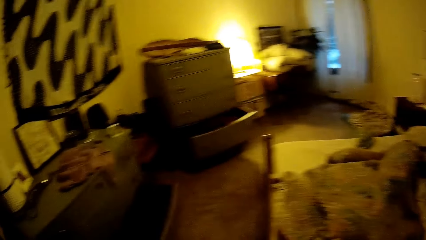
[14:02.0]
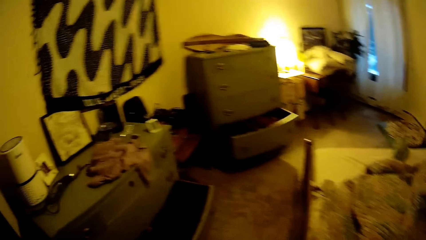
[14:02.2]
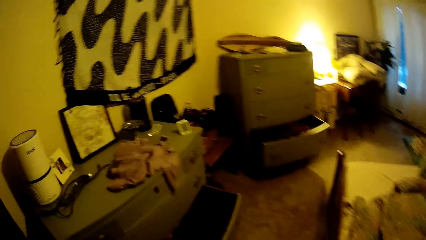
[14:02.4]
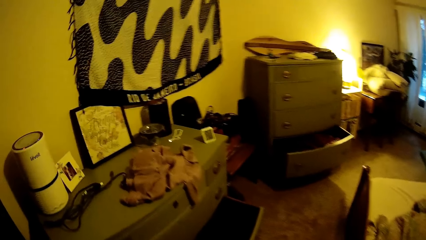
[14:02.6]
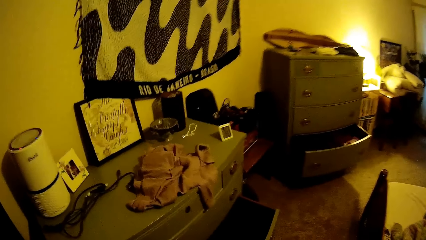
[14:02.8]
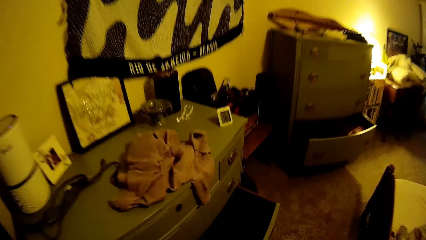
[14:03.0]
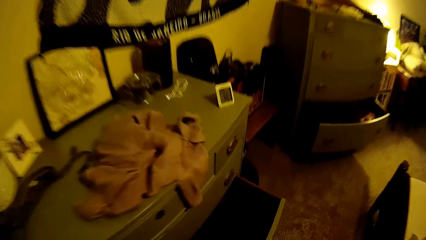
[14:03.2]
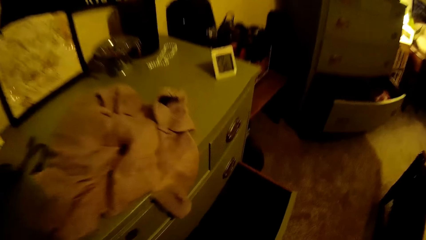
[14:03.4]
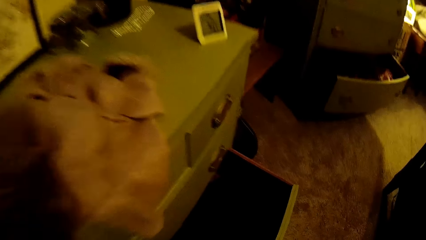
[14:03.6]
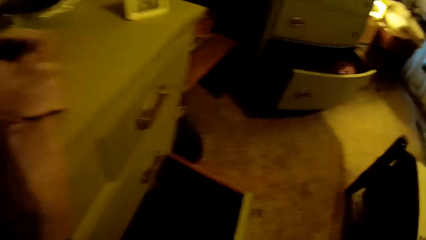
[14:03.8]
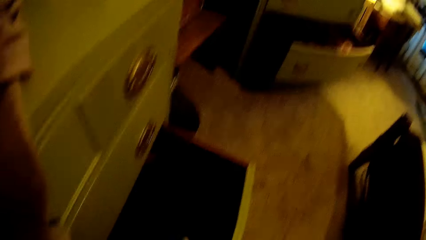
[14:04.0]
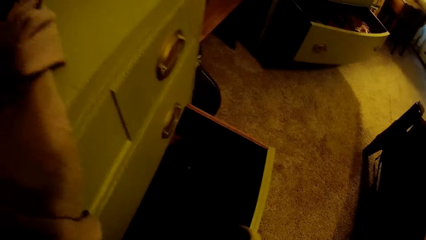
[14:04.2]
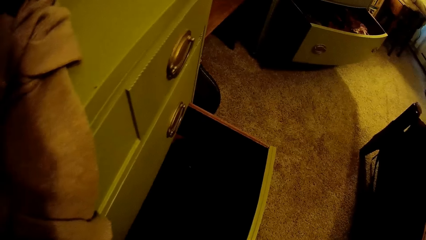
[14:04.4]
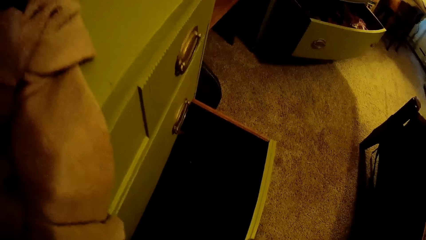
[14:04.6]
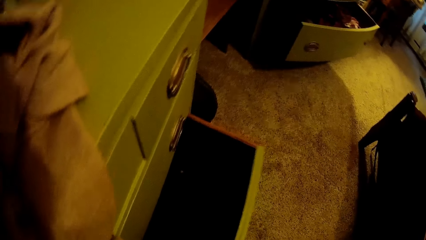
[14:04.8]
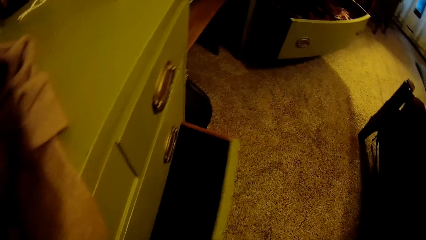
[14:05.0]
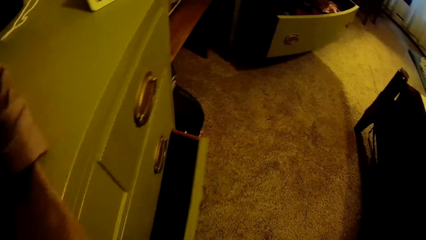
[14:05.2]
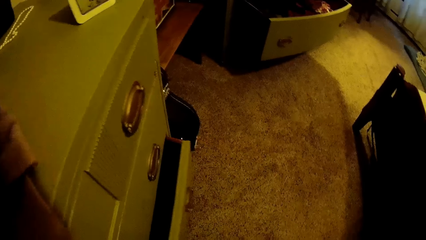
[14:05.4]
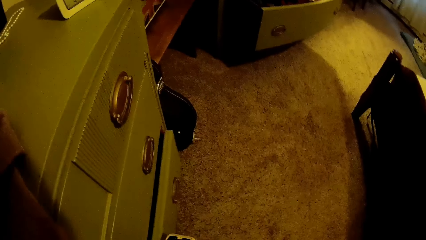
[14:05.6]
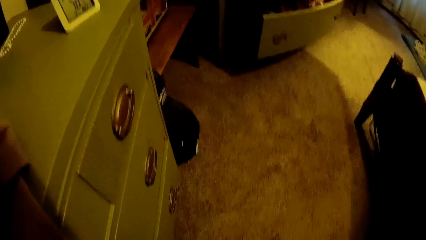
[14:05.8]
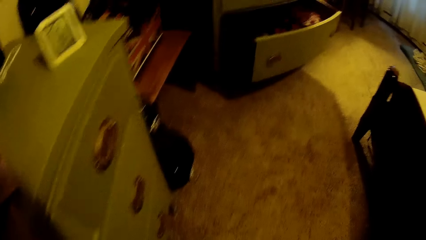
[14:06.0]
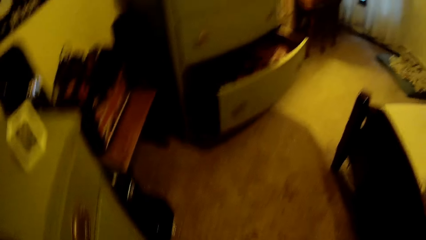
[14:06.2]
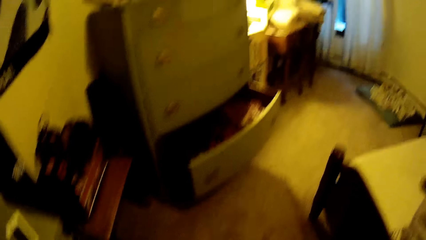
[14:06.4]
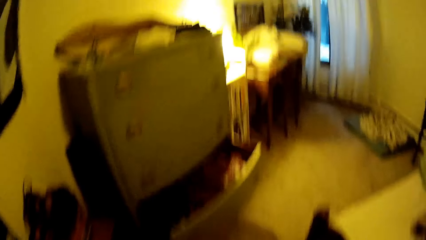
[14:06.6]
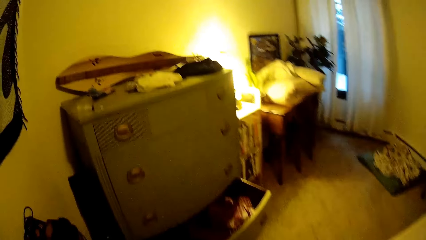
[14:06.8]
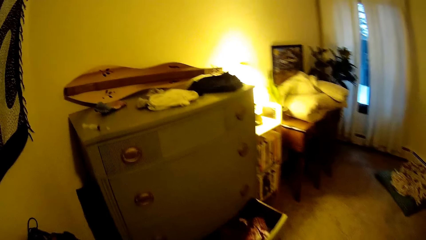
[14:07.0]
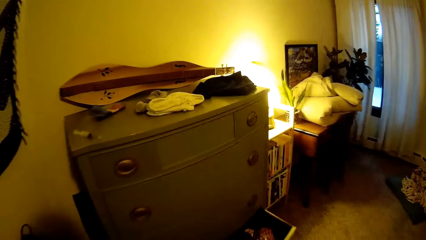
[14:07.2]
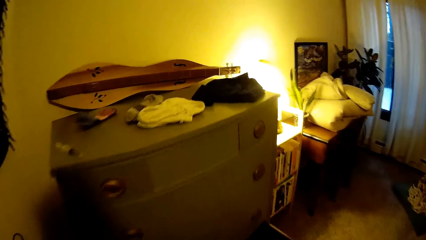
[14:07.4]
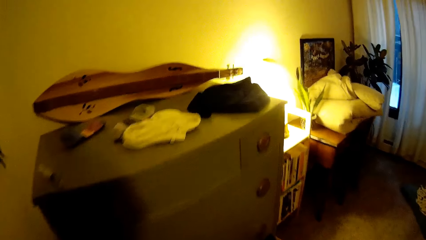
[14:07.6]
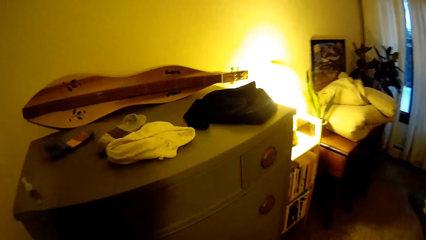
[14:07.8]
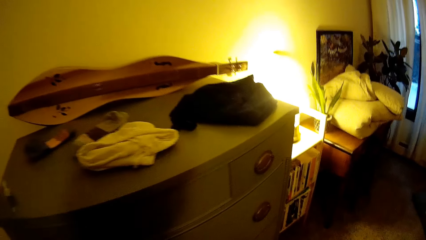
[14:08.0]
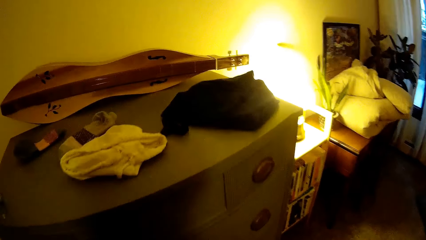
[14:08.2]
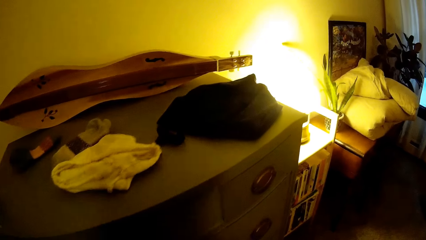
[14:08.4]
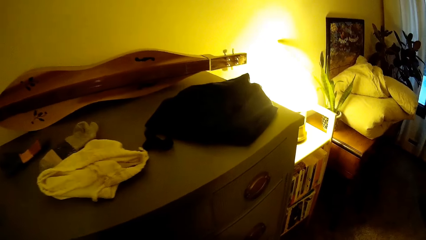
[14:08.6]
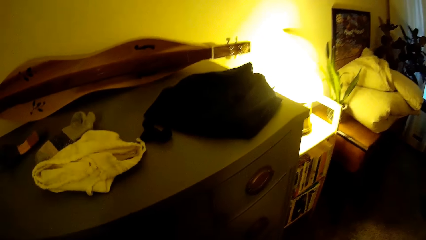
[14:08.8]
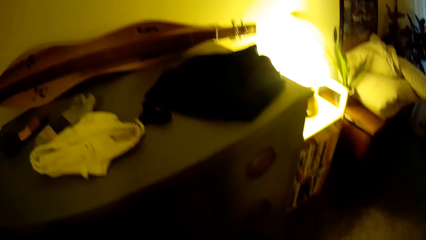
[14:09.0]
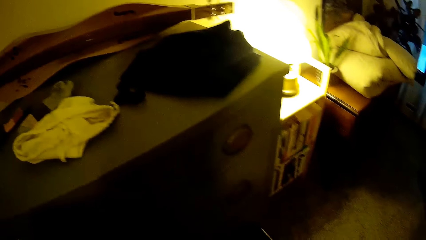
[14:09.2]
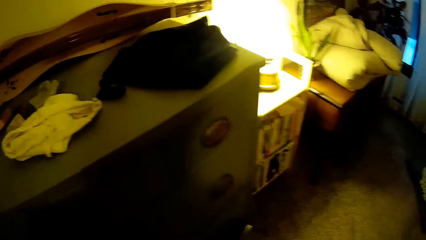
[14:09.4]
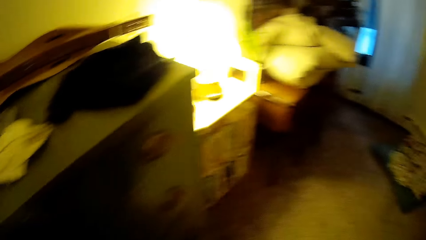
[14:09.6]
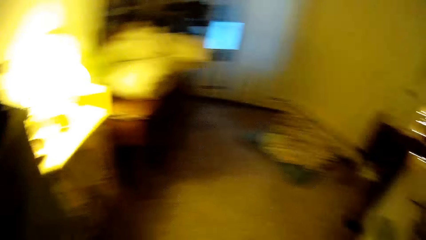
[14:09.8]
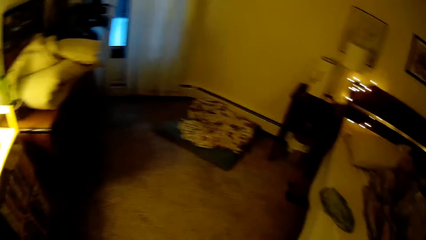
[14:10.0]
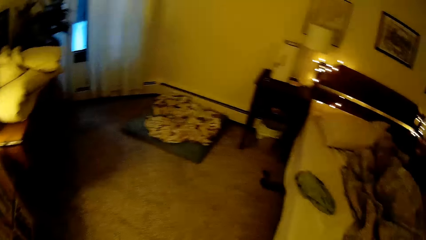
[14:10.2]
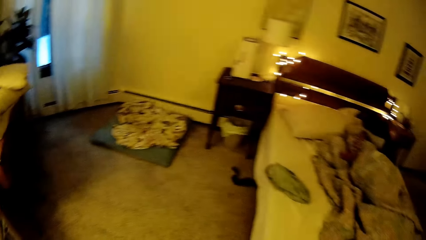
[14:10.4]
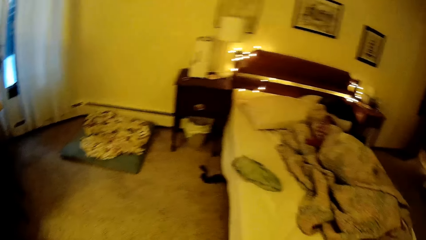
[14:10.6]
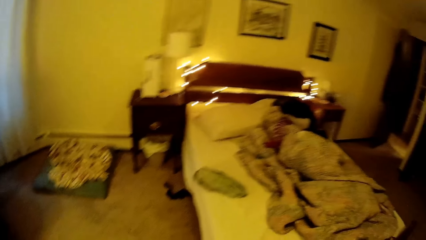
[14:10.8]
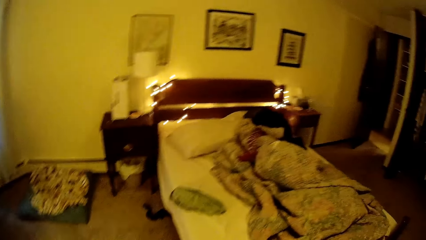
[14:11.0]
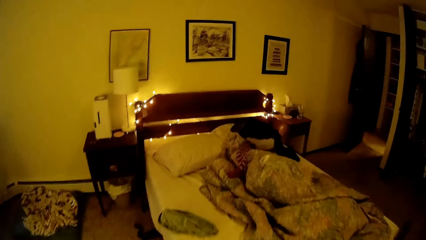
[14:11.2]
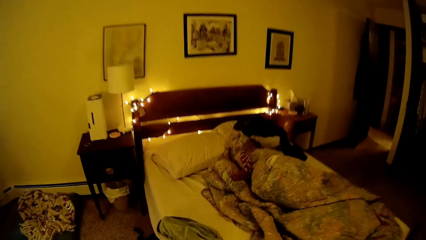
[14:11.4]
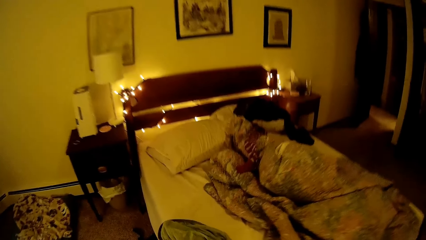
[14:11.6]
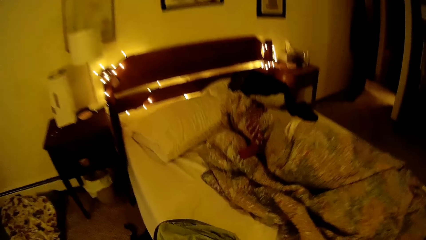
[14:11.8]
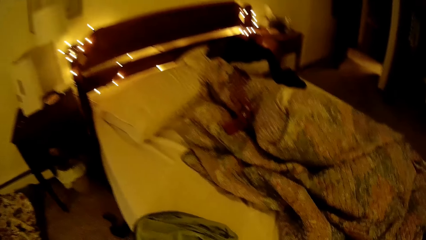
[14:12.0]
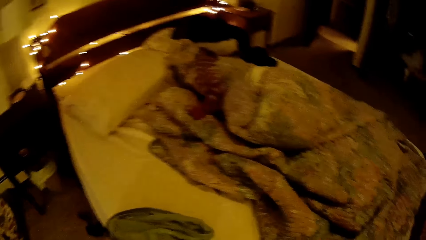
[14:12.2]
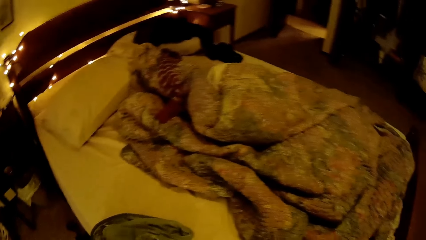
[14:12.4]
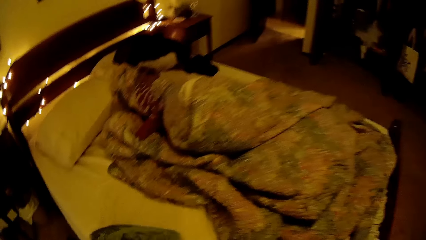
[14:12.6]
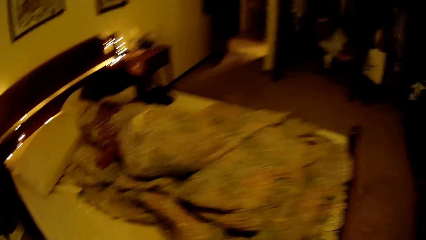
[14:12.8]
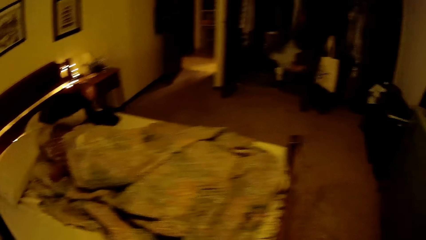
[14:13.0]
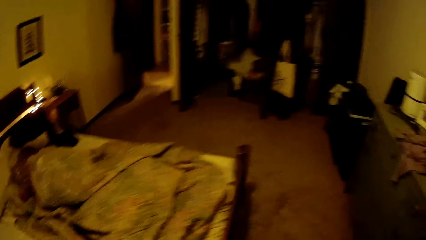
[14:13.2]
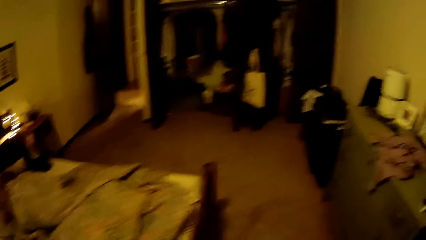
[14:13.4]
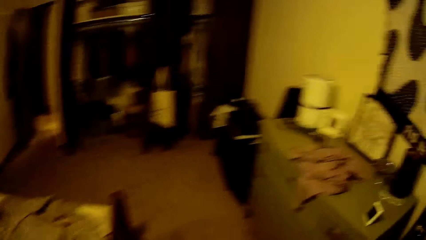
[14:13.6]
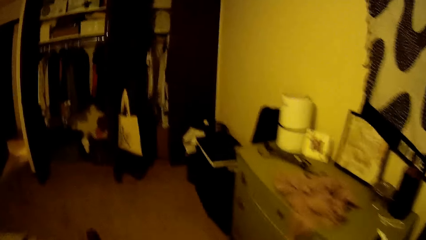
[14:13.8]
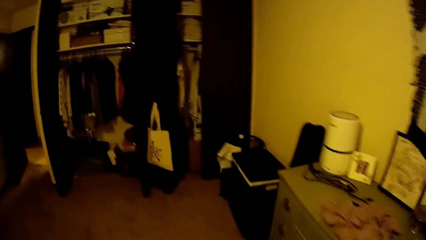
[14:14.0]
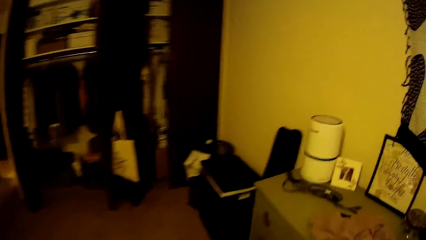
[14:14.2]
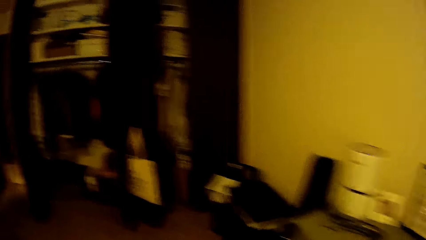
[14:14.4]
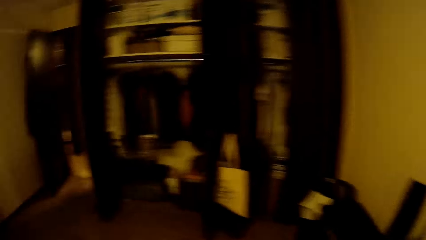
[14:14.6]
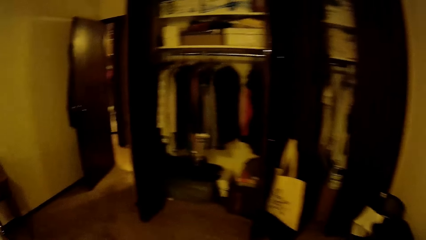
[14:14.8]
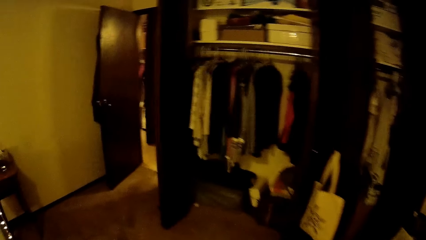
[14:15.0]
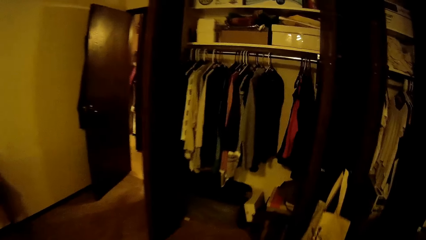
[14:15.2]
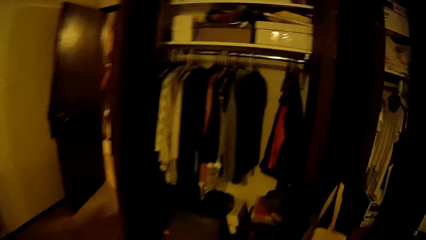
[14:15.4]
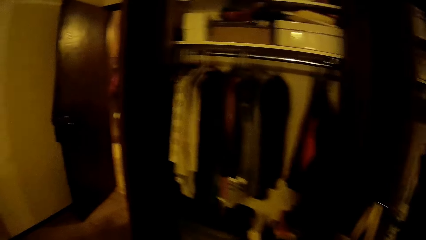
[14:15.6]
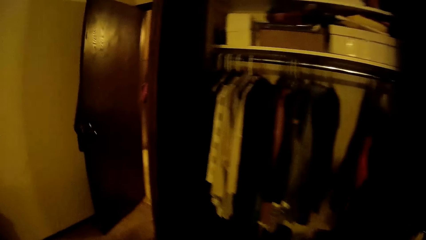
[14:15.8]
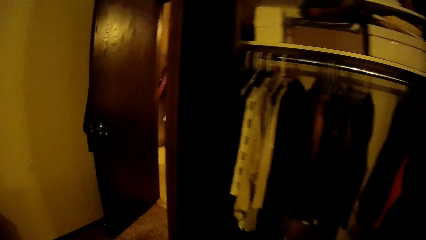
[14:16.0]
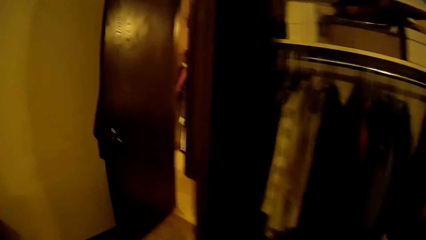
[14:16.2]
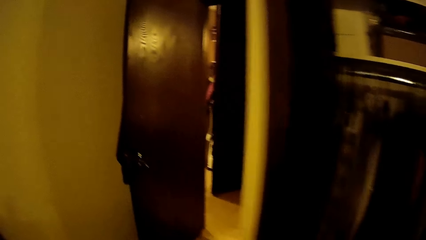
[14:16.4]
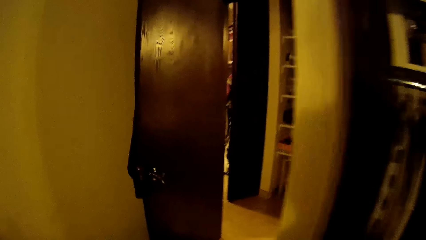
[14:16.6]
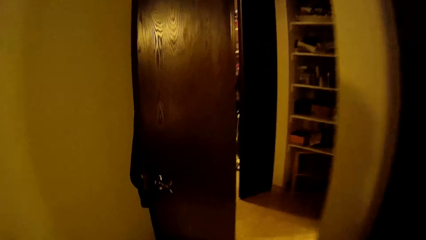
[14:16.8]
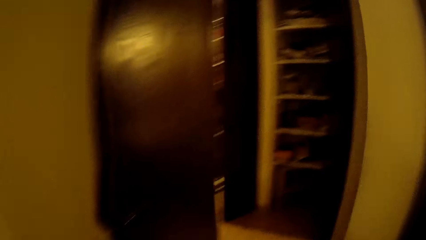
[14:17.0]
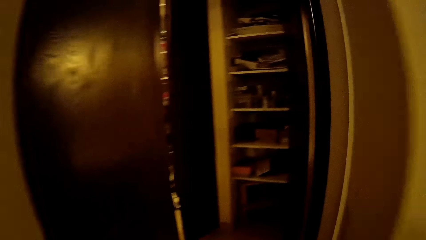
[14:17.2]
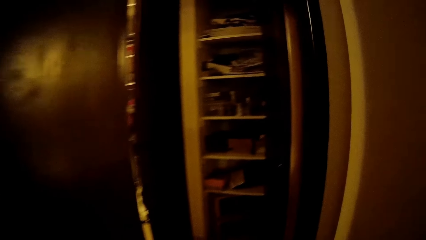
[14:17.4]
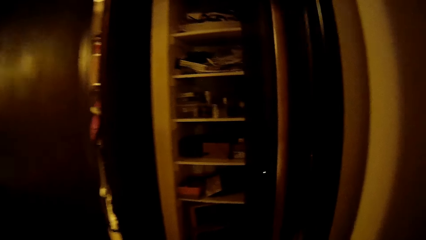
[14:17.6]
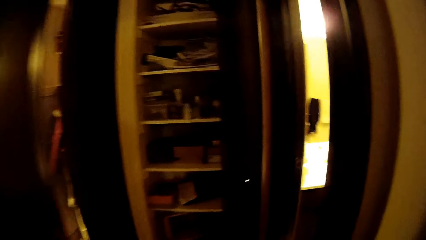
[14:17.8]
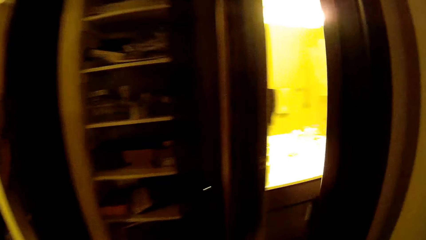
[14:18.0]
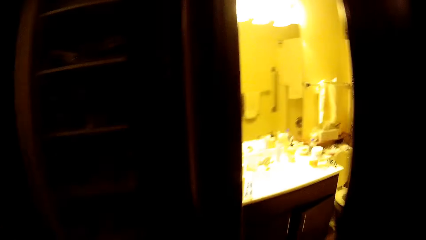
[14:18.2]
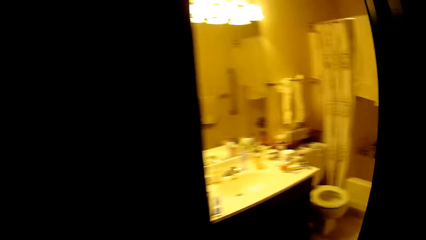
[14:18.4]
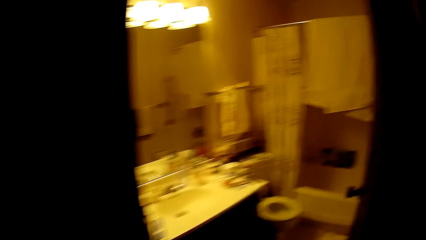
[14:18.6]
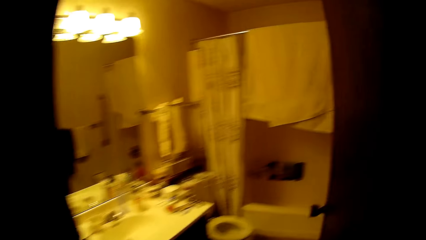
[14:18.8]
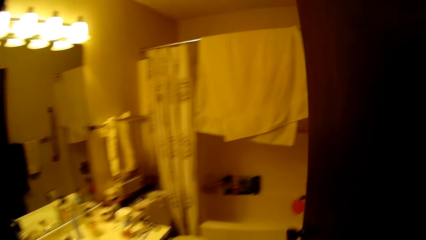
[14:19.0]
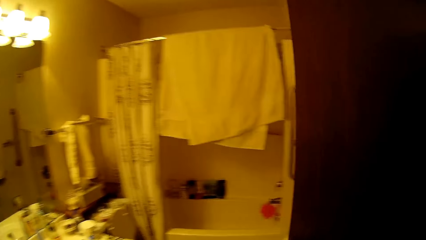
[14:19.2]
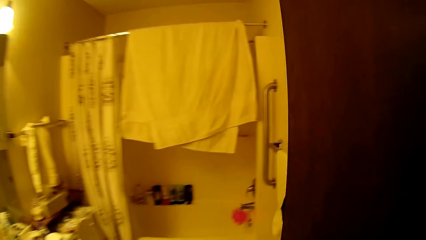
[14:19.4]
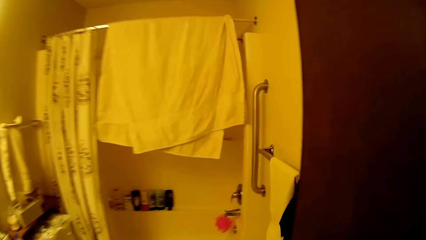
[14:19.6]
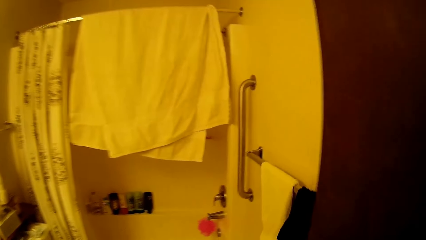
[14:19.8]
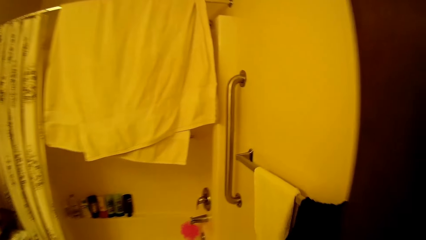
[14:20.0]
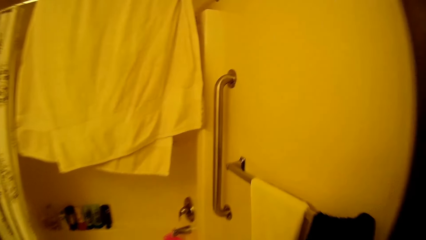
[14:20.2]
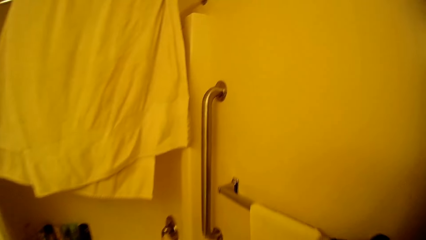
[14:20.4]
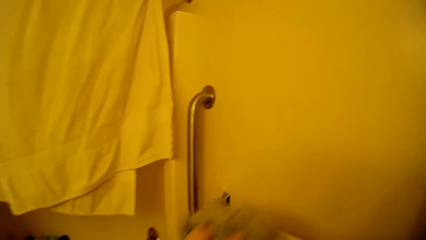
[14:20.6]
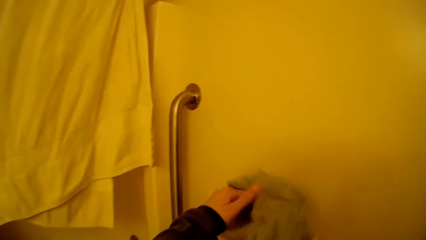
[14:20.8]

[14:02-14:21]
The camera wearer picks up something. She closes a drawer with her left hand. She walks towards the drawer. She closes the drawer with her left hand. She picks up a shirt from a bed with her left hand. She walks out of the room to the washrooms. She walks into the restroom.
